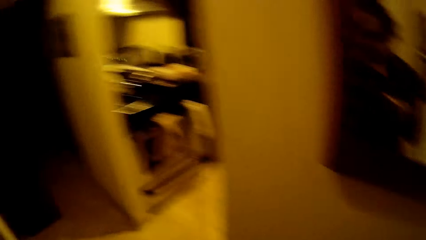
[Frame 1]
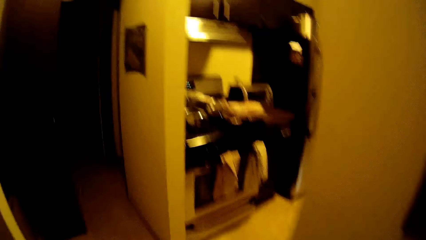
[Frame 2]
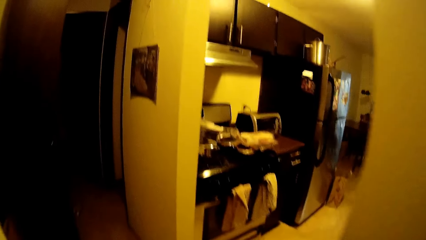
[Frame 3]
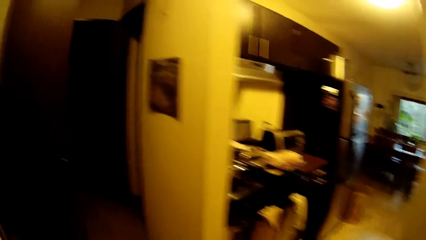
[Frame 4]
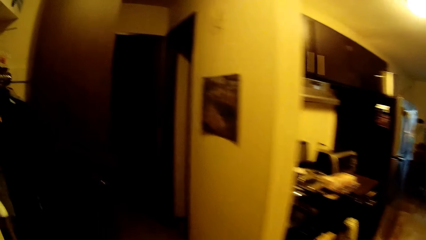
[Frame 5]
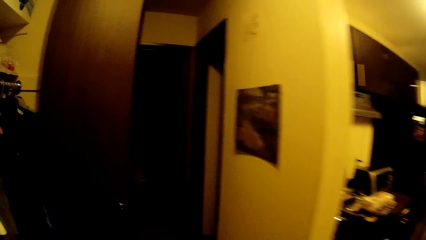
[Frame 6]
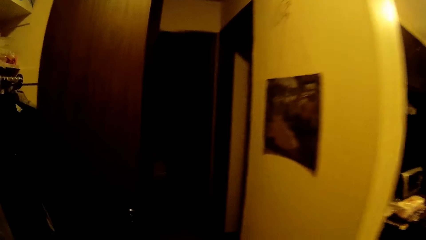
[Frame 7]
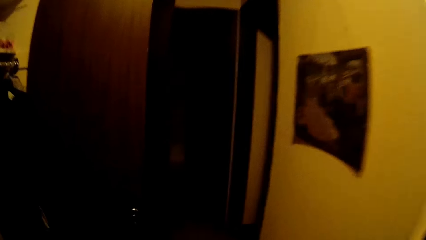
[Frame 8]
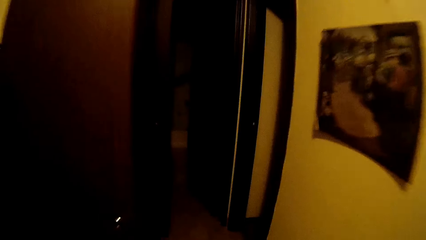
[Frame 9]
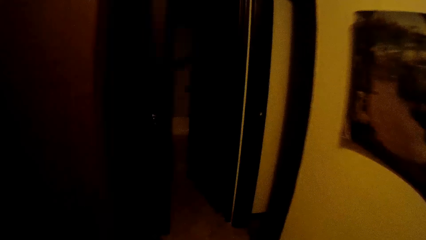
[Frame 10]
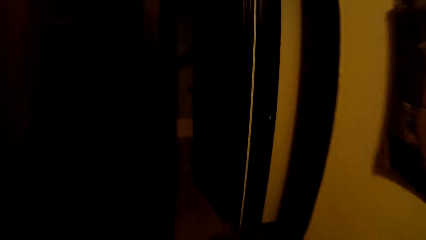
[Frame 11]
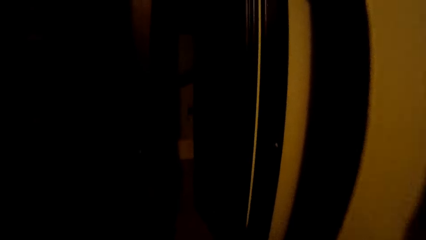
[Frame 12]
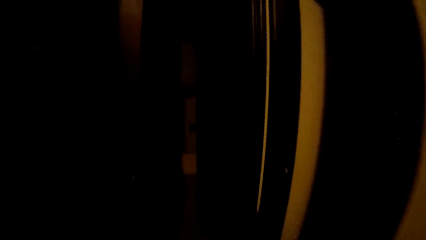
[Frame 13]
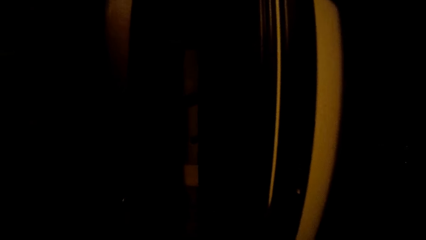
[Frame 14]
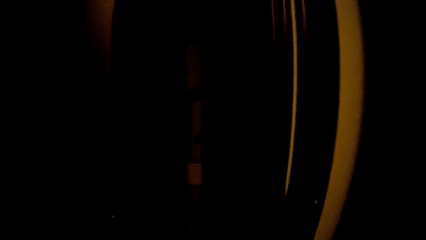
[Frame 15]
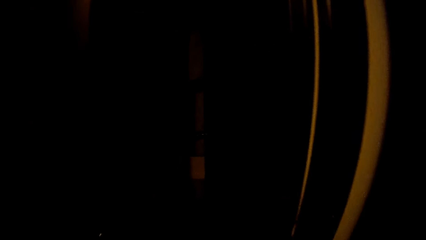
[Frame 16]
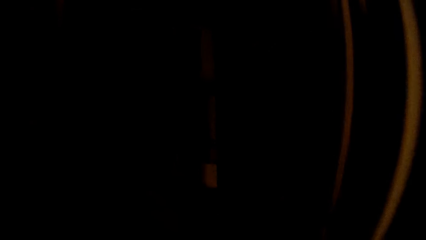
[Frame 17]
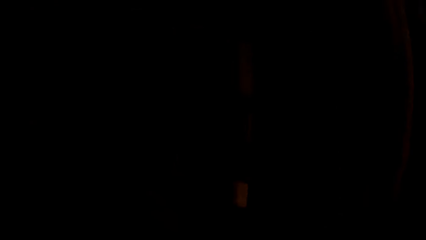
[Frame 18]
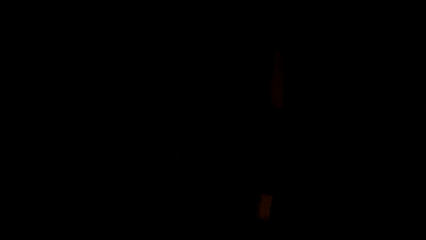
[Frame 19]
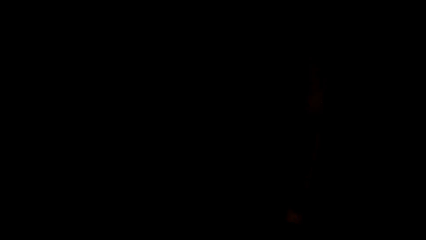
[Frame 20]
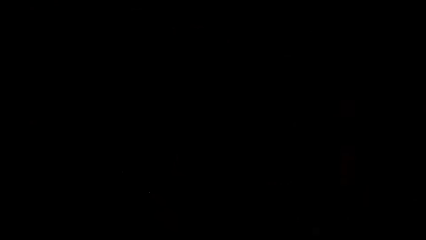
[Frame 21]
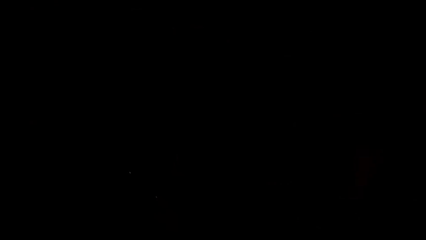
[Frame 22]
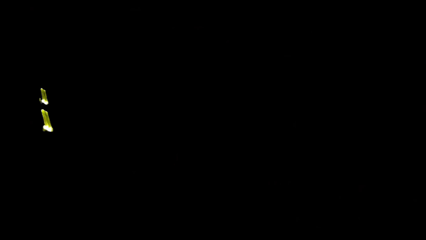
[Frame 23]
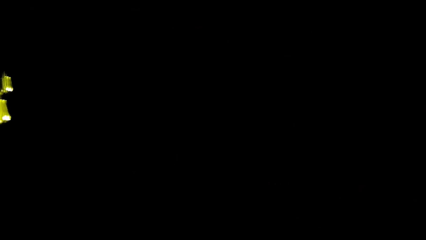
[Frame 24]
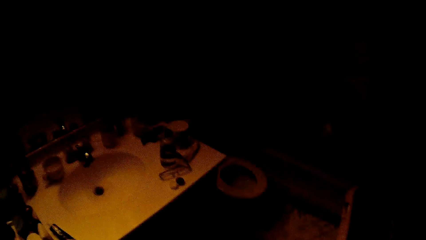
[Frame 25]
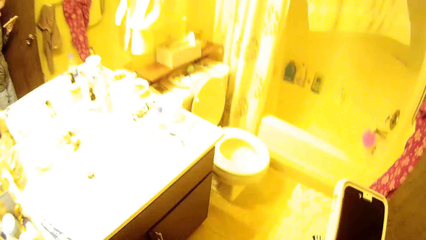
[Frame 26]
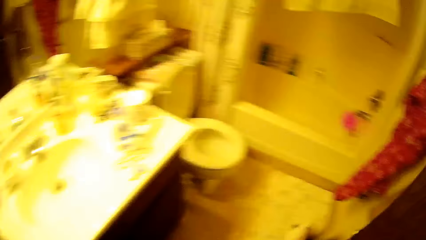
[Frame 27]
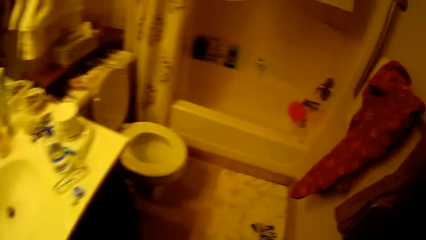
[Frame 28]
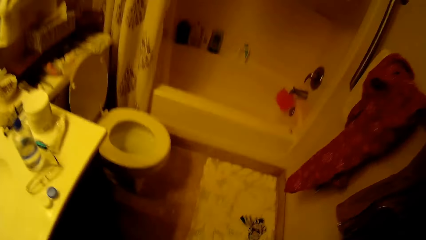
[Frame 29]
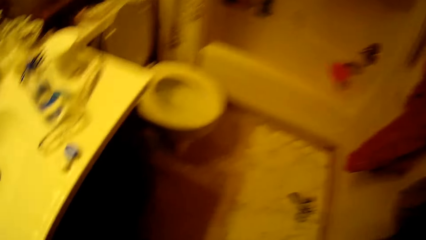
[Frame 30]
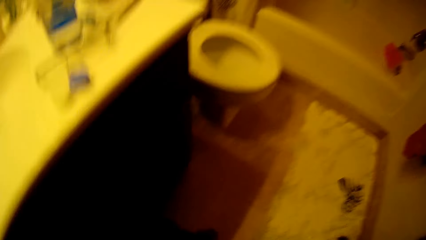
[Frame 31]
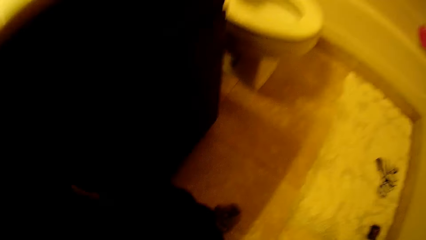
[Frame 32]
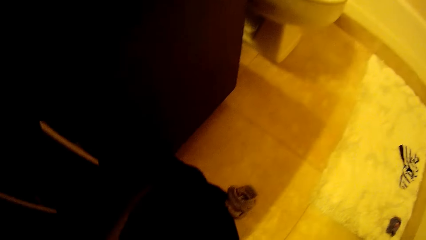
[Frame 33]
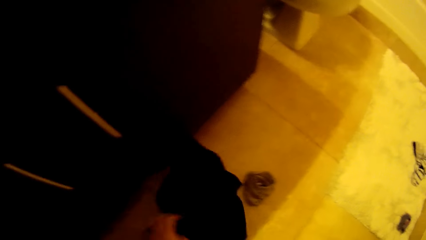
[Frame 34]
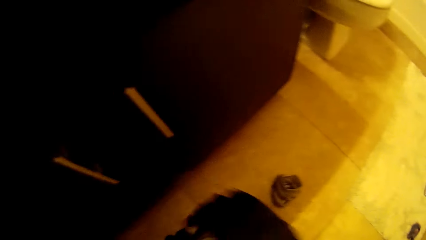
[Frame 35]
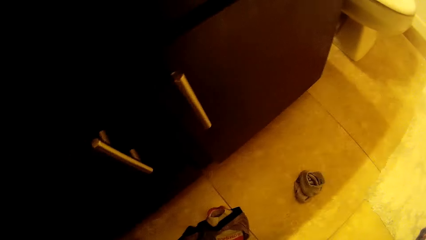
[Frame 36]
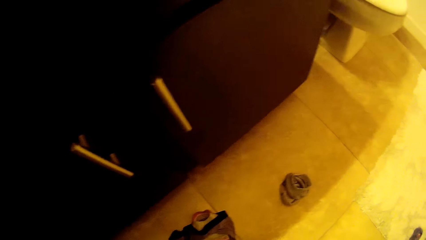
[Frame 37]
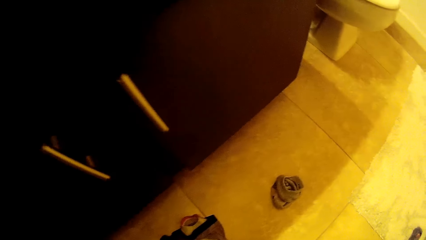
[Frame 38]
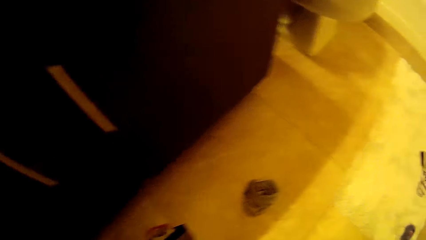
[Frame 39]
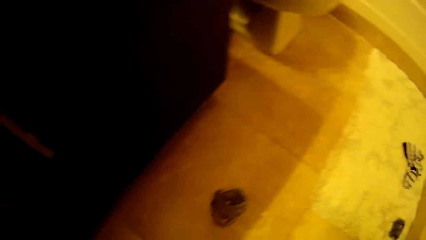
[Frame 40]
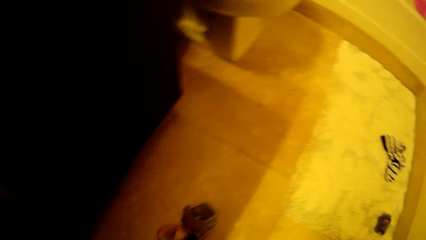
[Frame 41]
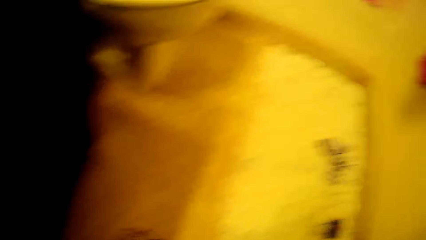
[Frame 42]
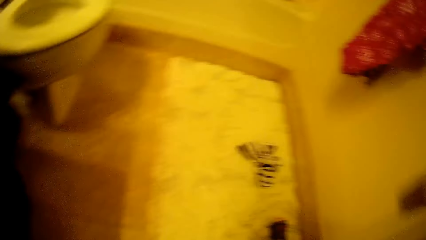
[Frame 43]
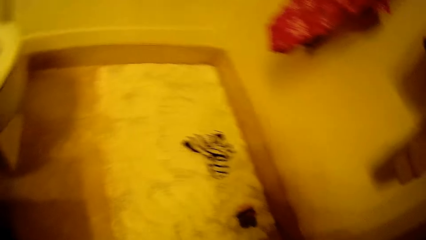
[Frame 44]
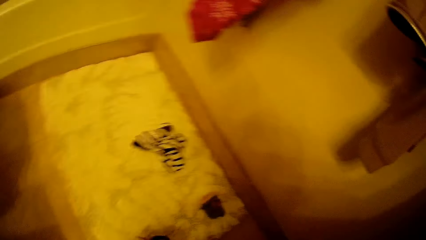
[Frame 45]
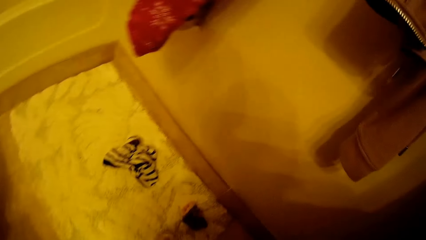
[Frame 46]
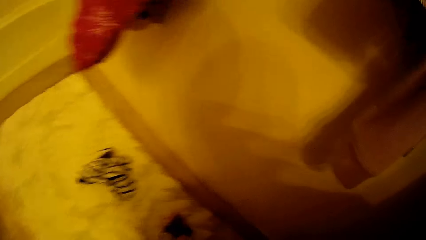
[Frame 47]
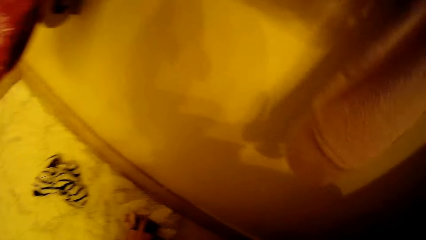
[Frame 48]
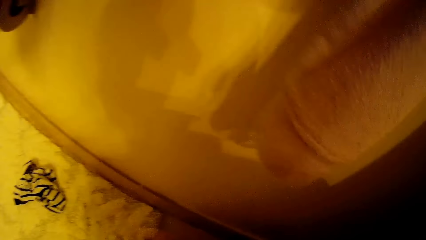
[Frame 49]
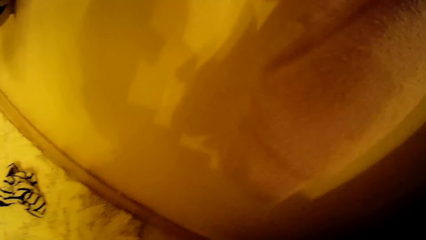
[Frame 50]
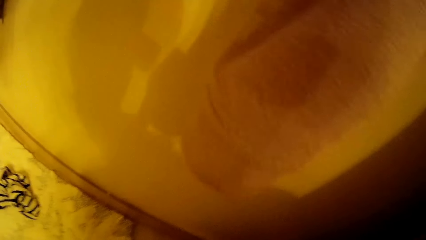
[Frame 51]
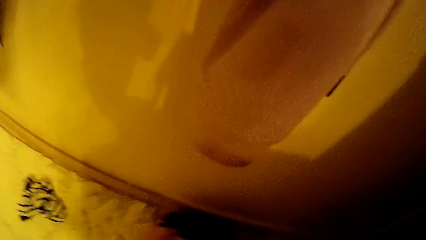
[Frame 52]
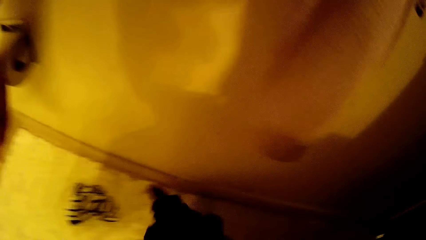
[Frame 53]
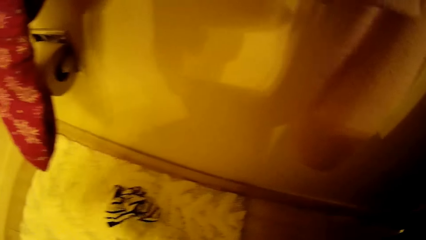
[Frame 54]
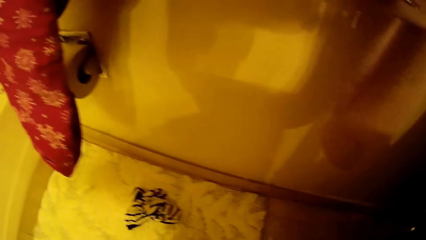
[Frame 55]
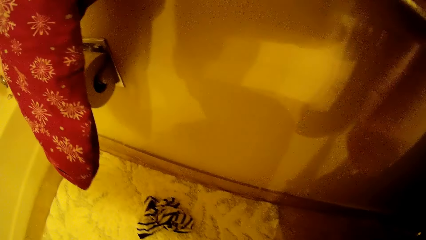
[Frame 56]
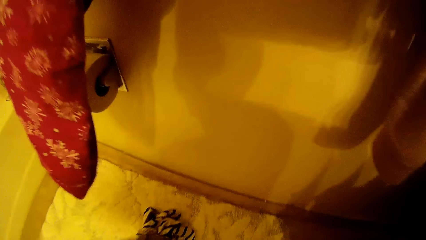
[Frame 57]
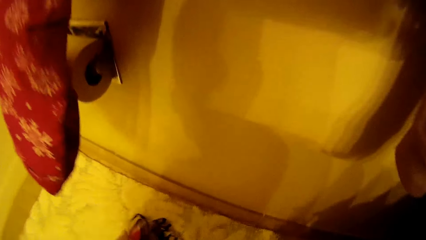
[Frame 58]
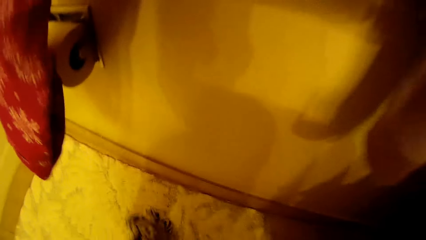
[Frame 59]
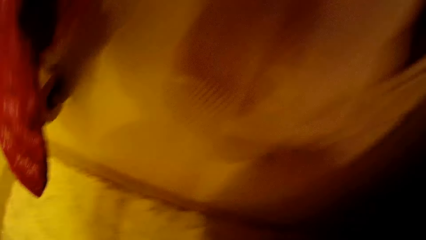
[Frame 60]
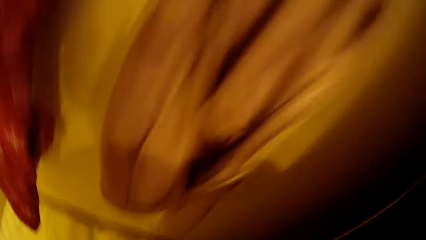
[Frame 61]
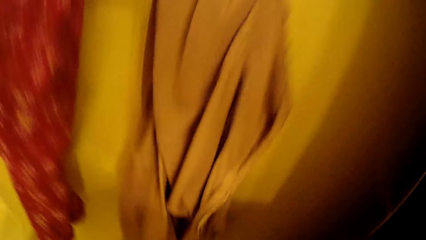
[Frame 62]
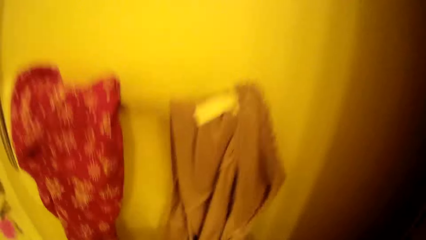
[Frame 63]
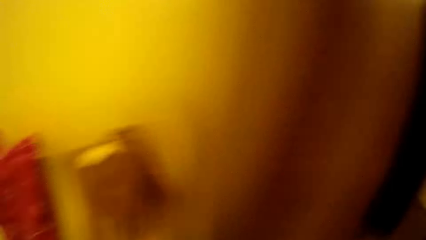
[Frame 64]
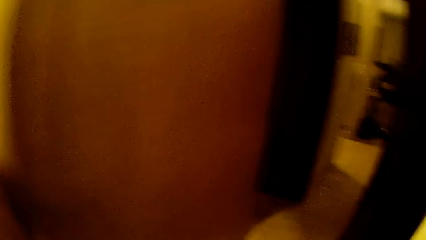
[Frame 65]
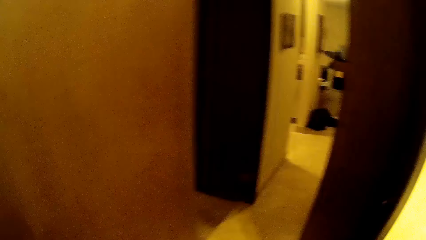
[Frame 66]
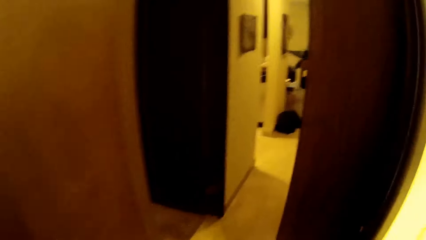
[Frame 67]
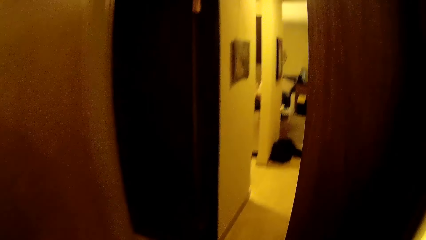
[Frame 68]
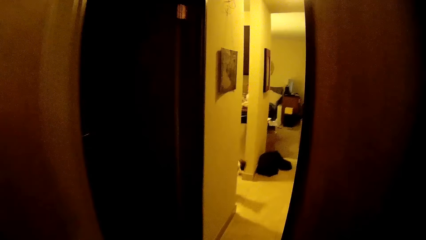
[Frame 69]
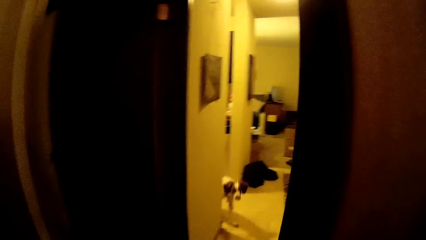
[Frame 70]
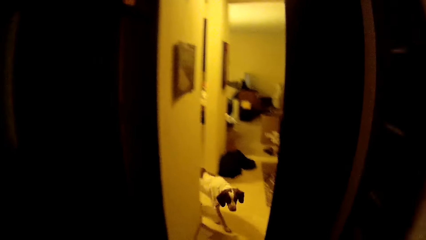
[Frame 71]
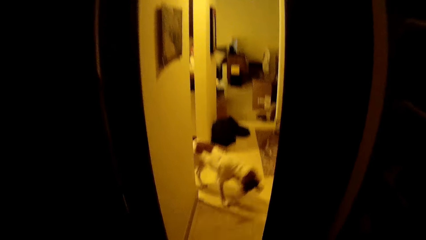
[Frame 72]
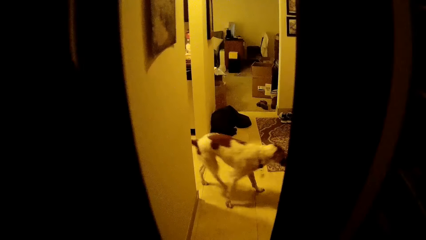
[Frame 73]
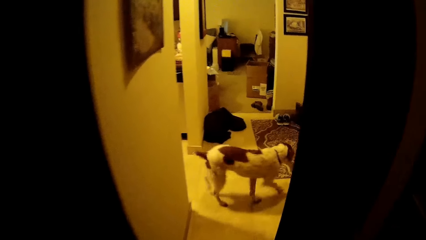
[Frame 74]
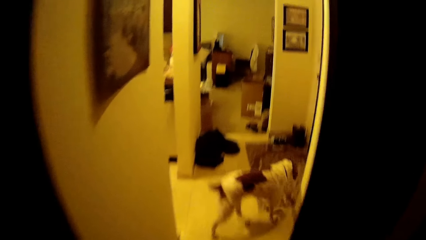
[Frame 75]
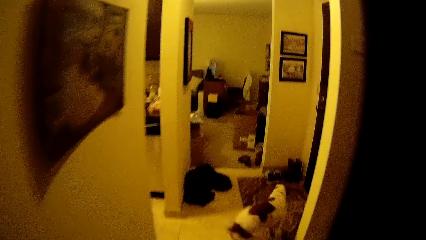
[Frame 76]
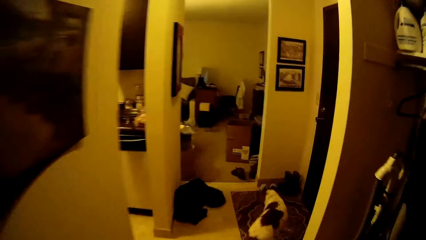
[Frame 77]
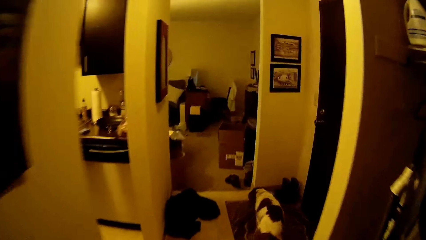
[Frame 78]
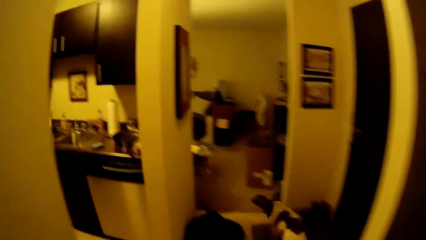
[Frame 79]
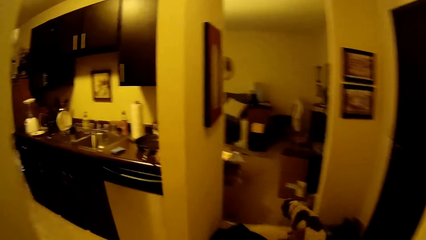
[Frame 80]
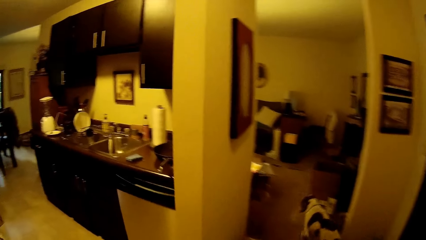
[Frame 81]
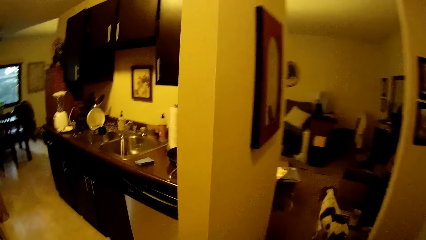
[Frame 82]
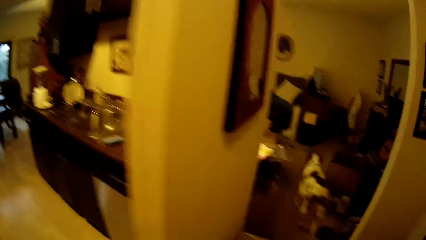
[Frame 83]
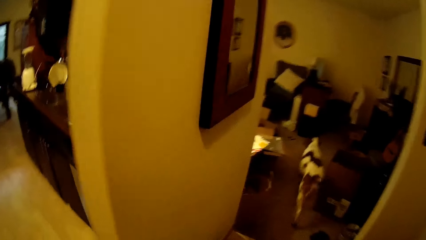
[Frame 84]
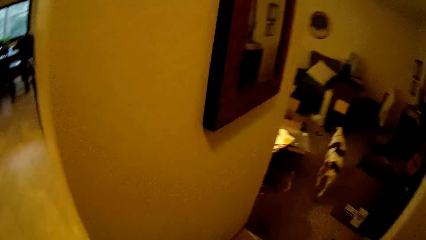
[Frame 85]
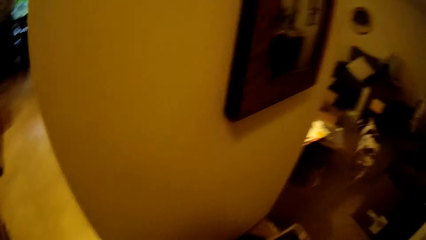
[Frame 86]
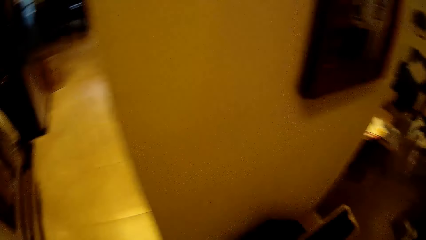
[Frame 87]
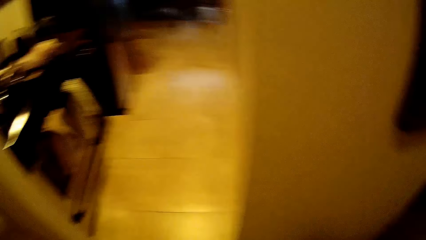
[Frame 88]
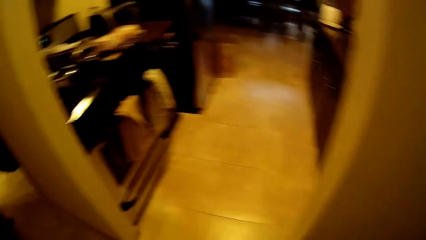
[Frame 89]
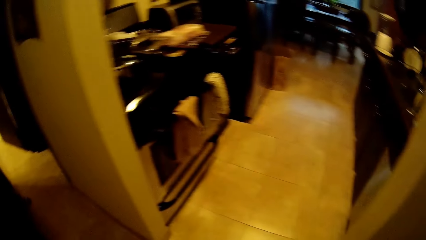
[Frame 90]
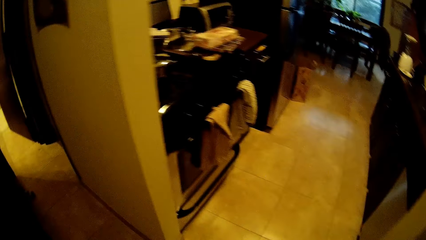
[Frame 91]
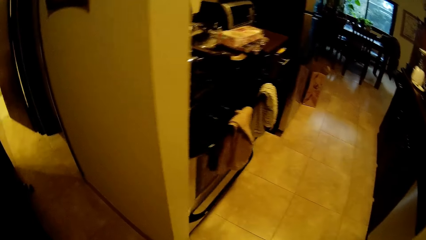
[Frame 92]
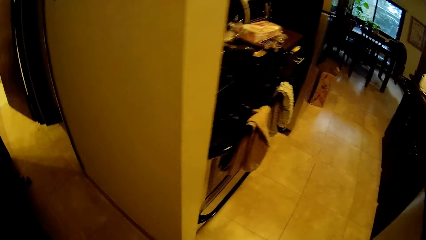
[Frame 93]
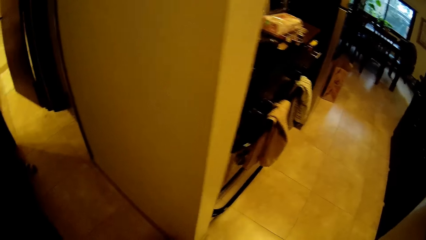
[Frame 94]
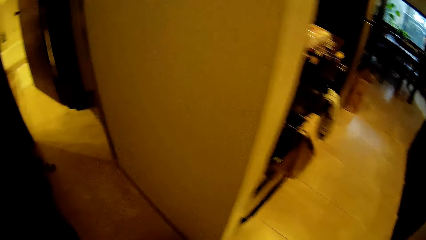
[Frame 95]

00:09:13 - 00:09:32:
The camera wearer walks into a bathroom from the corridor. She turns on the bathroom light with her left hand. She holds a phone. She picks up a shirt from the floor with her left hand. She picks up a sock from the floor with her left hand. She picks up the sock again. She picks up the shirt from the floor with her left hand. She walks out of the bathroom into the corridor. A dog walks into the corridor from the kitchen. The dog walks into the living room from the corridor. The camera wearer drops the clothes on the floor.
